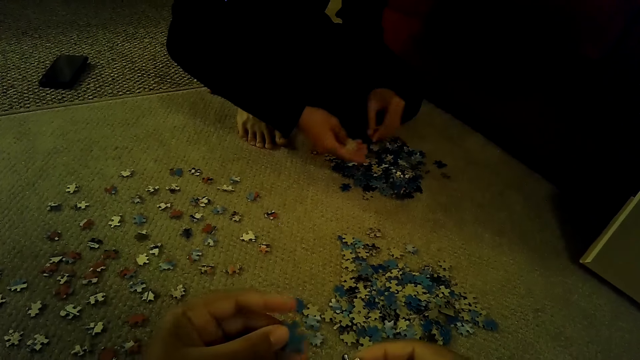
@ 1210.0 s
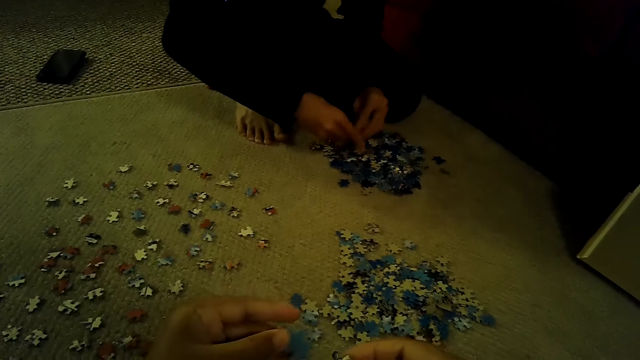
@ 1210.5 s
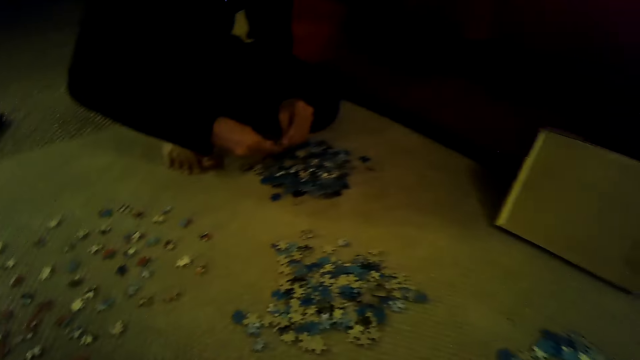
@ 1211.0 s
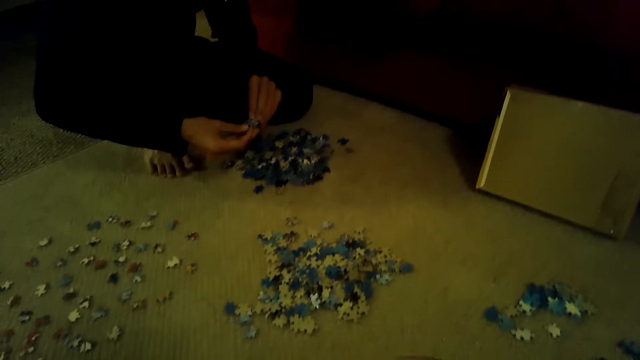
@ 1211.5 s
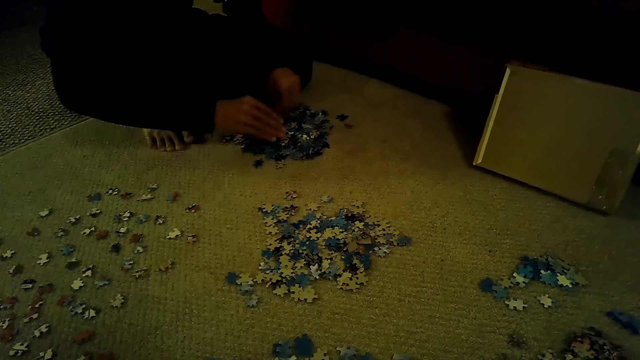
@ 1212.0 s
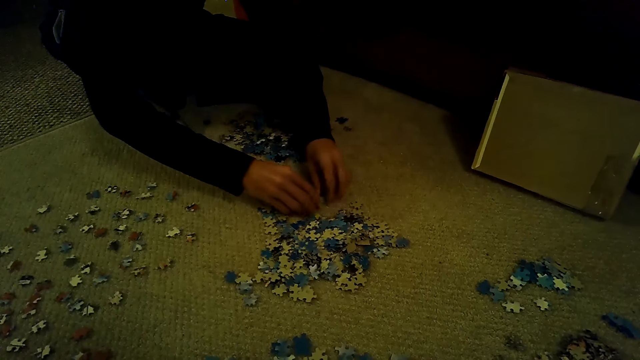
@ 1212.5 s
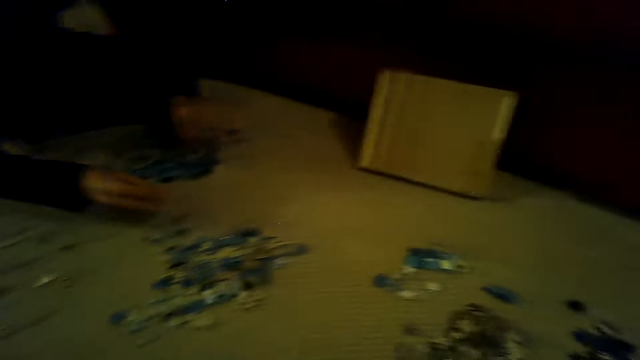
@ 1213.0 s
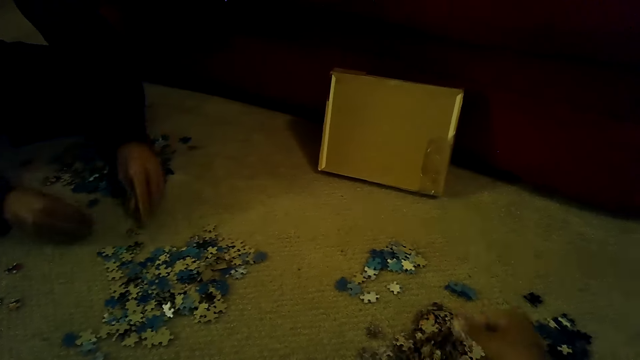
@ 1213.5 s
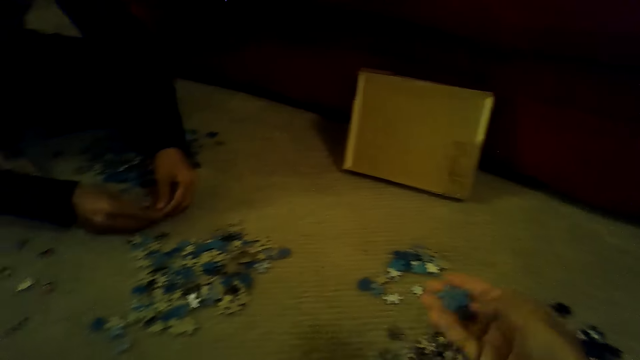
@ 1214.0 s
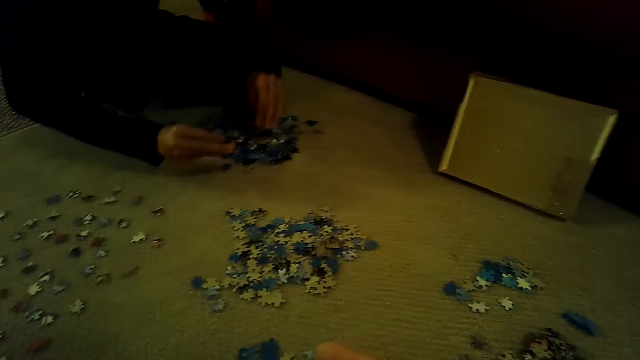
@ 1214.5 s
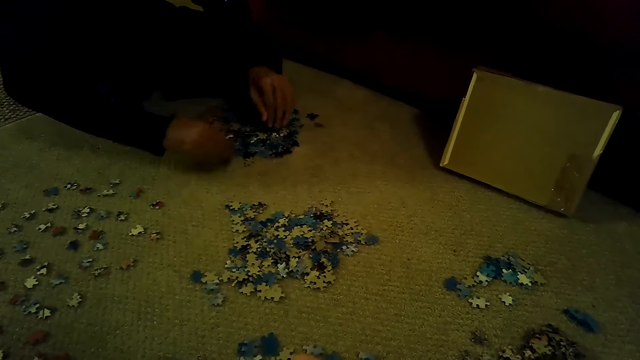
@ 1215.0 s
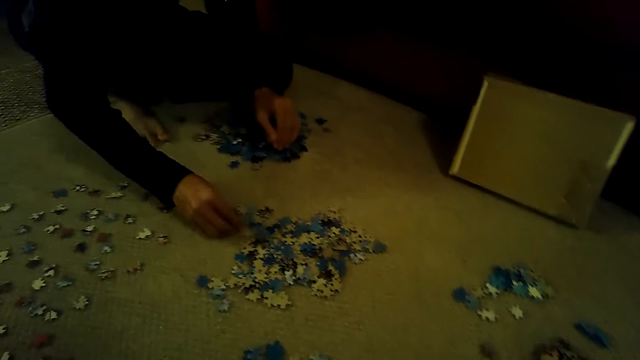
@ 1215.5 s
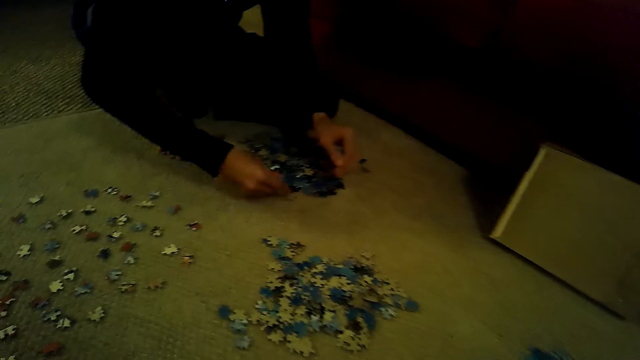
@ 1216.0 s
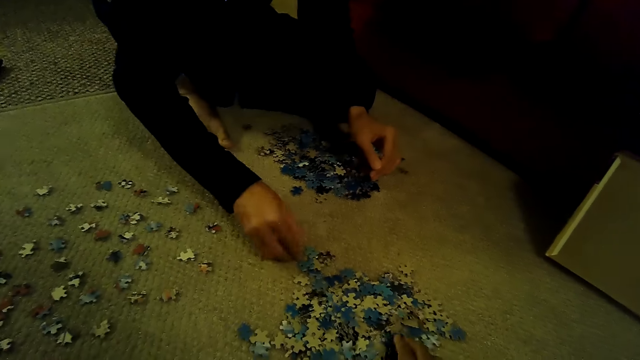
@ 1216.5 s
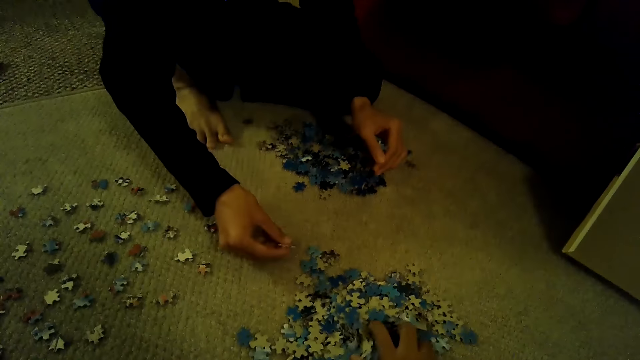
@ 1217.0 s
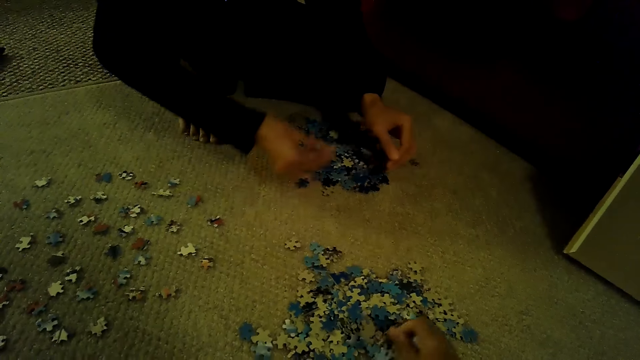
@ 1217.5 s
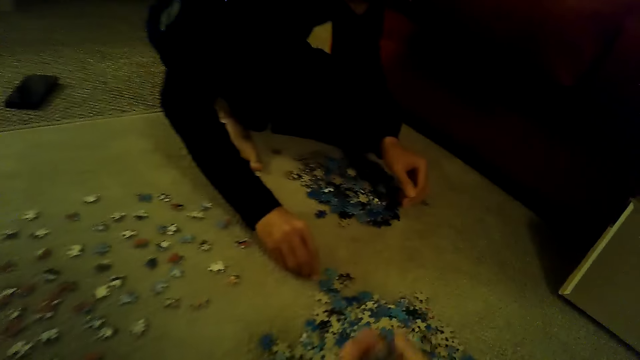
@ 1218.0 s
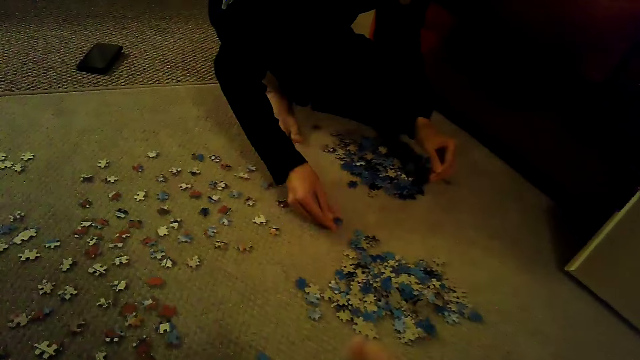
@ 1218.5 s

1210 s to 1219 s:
The camera wearer looks around. A man plays a jigsaw puzzle.

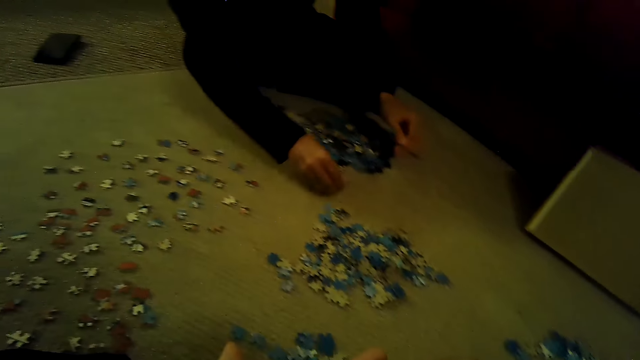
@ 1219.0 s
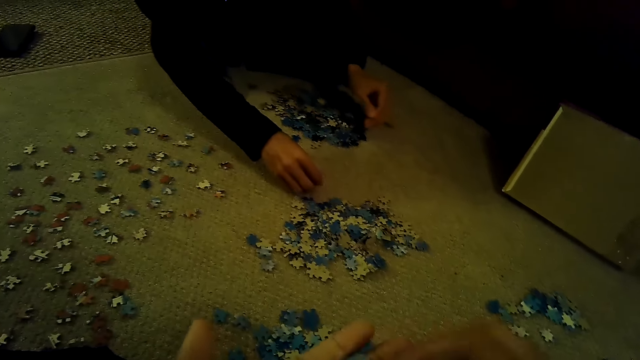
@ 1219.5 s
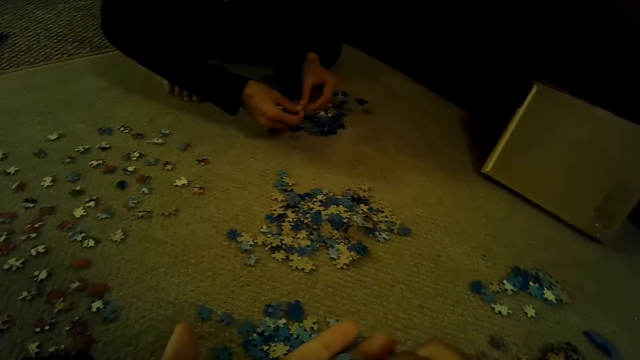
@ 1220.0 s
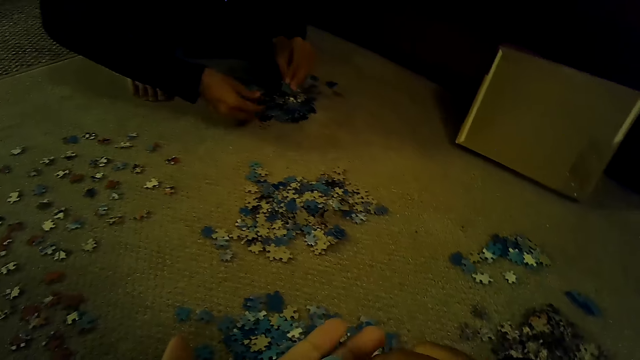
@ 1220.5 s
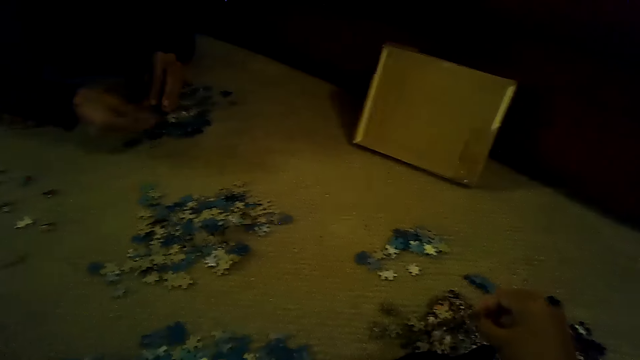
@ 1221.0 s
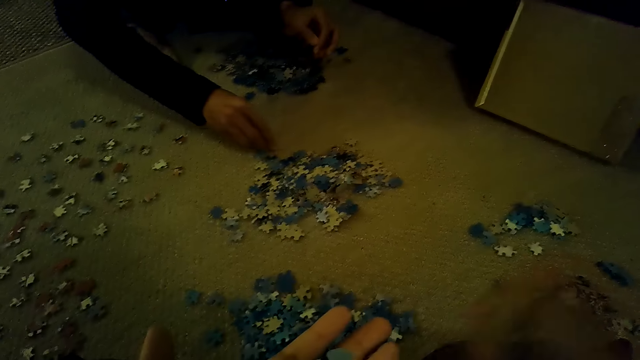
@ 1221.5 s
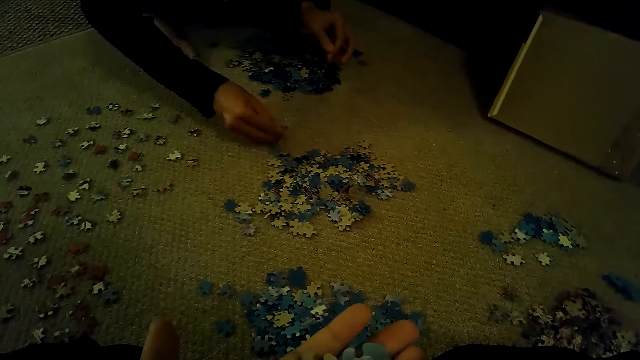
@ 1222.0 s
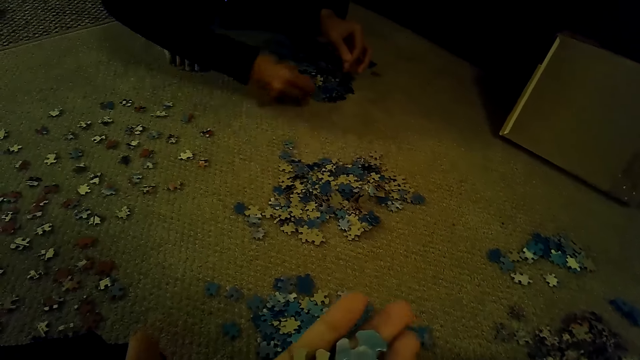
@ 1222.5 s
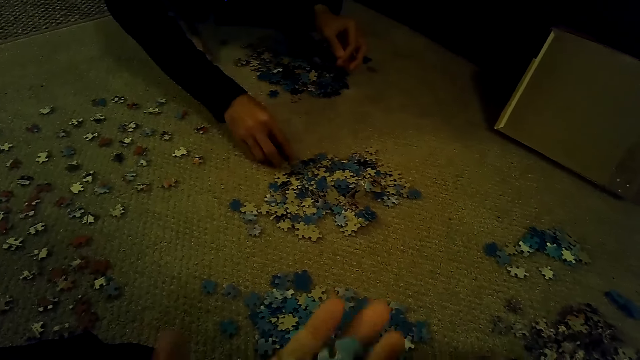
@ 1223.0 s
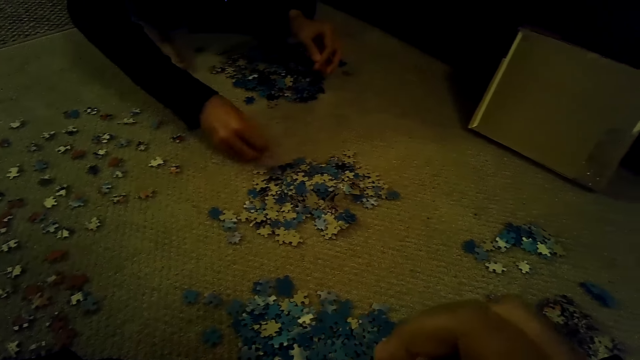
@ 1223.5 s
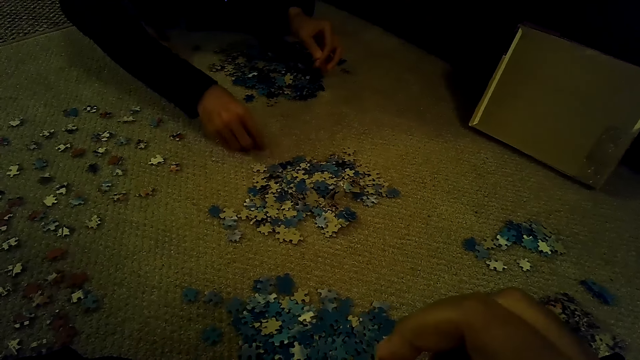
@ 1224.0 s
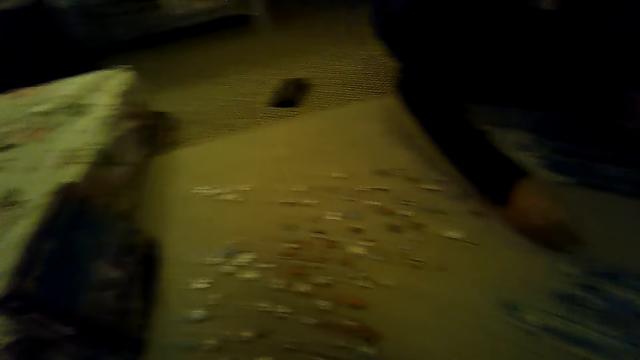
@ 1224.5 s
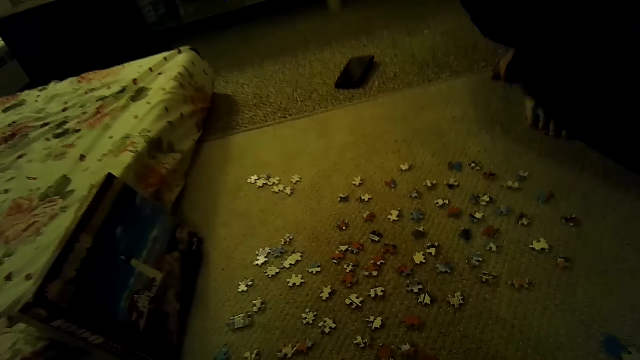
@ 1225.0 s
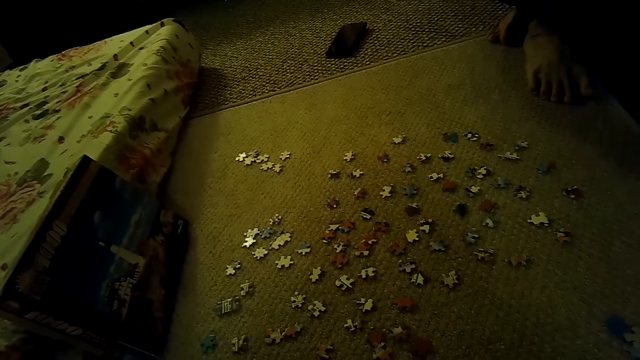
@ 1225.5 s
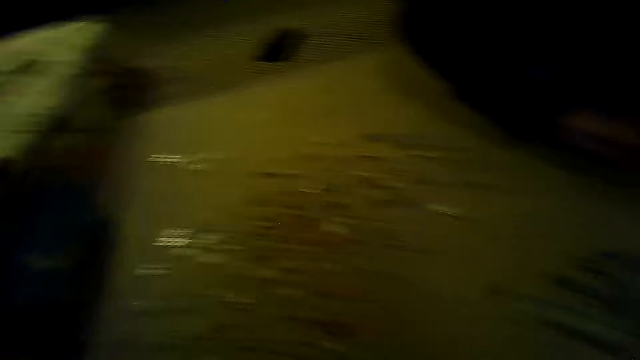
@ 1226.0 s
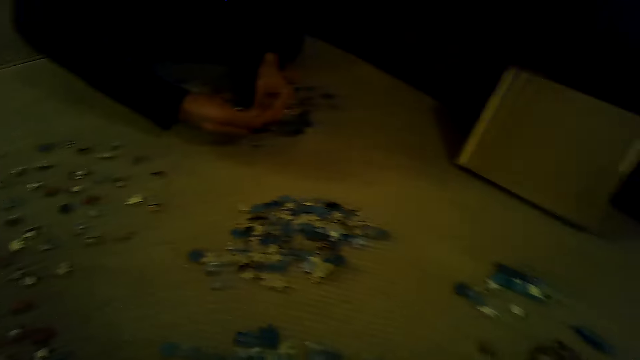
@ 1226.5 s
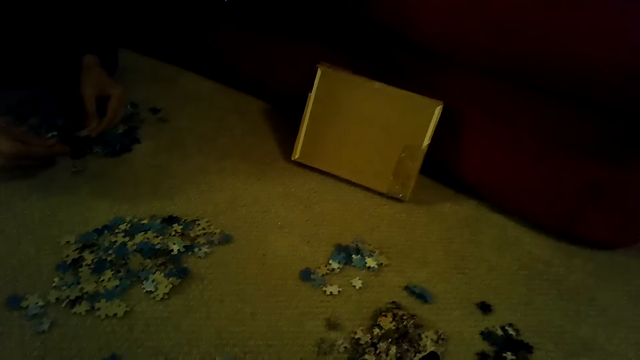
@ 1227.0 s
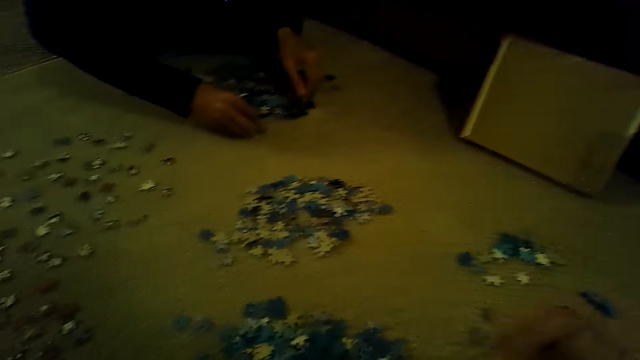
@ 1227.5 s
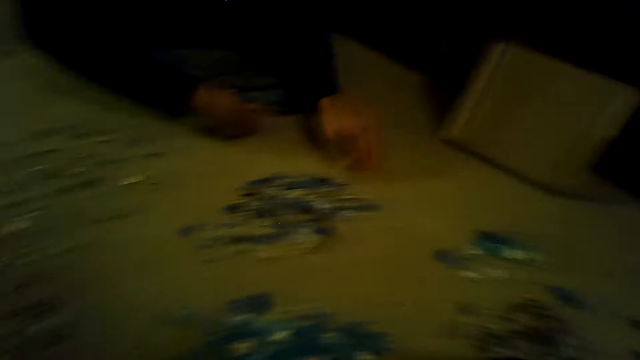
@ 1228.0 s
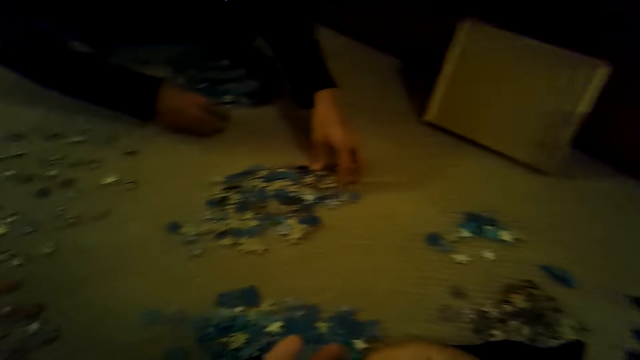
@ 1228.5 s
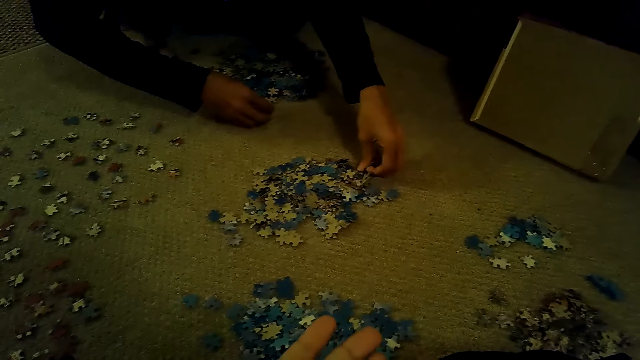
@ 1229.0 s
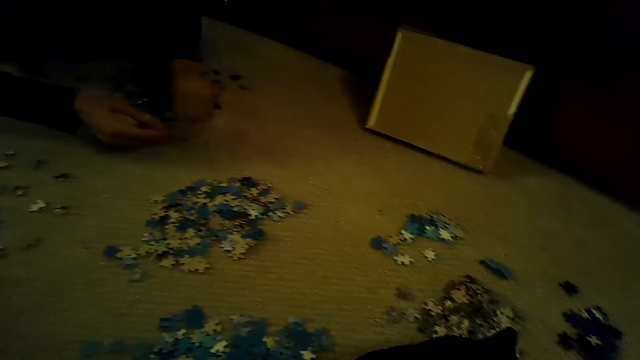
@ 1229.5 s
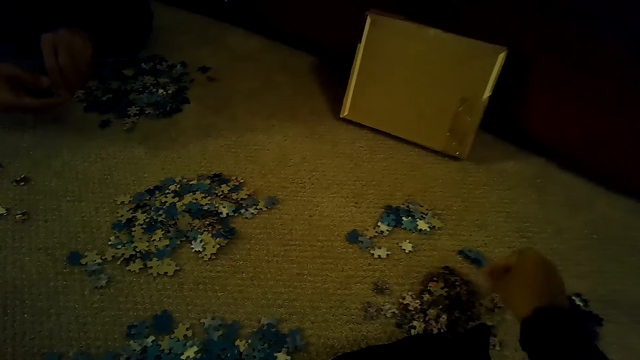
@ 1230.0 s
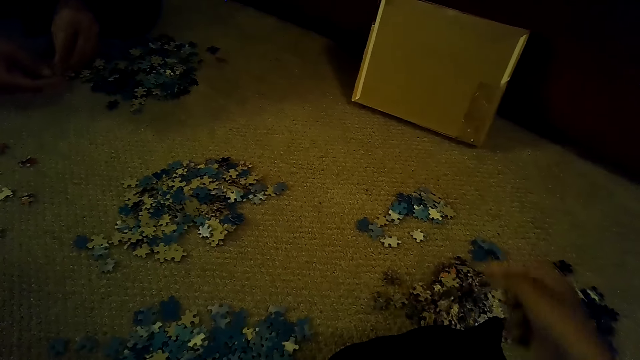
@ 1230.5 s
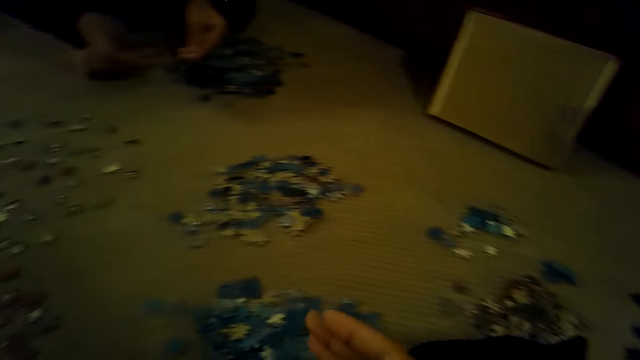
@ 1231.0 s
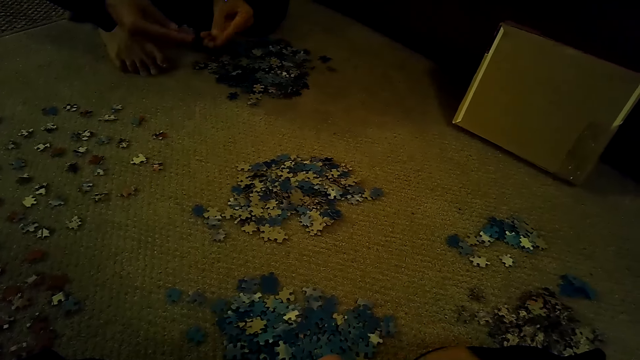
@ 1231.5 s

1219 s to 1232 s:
The camera wearer plays a jigsaw puzzle. They stare at the pieces of the jigsaw puzzle. They stare at the jigsaw puzzle box. A man sorts the pieces of the jigsaw puzzle.
